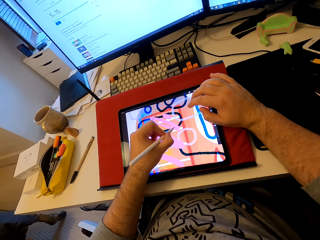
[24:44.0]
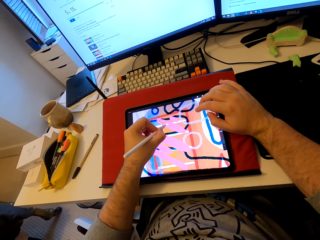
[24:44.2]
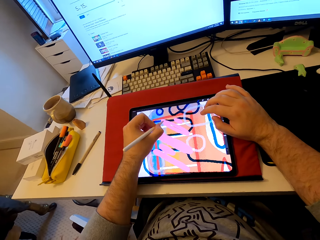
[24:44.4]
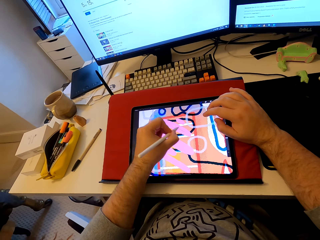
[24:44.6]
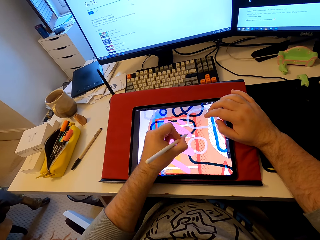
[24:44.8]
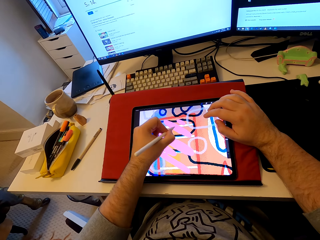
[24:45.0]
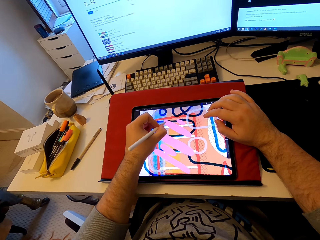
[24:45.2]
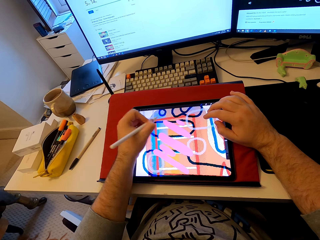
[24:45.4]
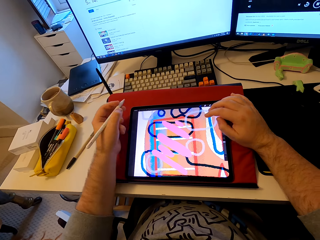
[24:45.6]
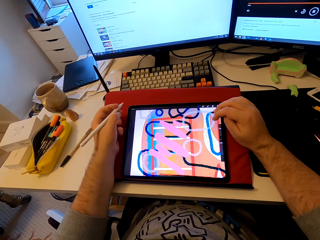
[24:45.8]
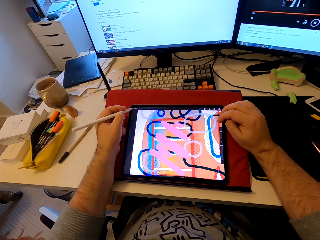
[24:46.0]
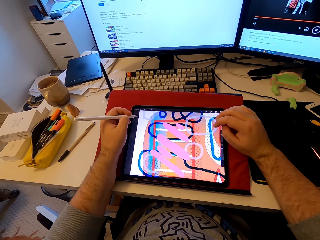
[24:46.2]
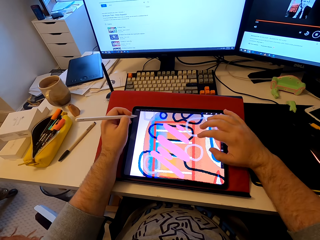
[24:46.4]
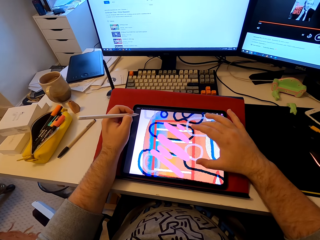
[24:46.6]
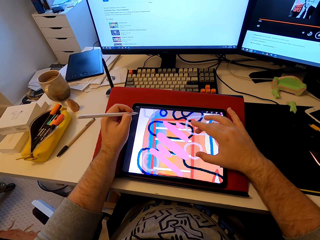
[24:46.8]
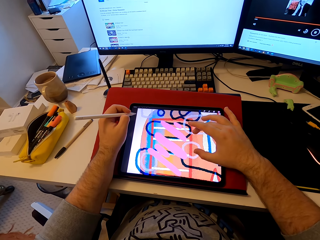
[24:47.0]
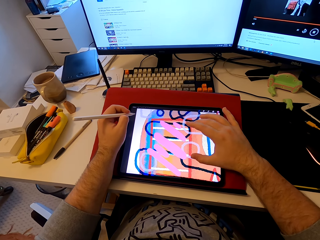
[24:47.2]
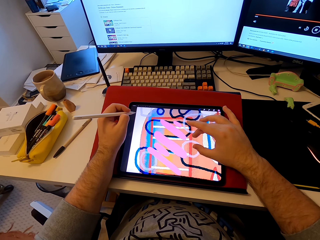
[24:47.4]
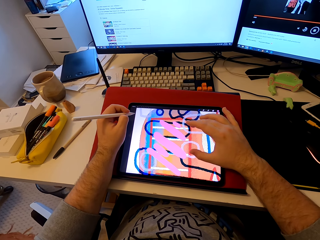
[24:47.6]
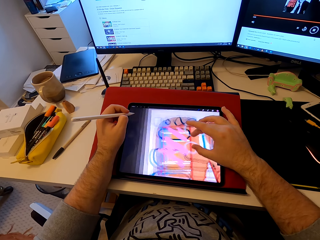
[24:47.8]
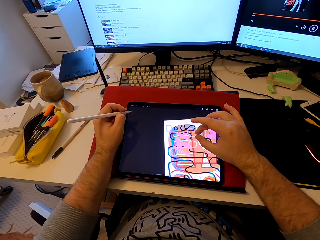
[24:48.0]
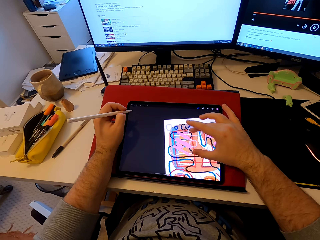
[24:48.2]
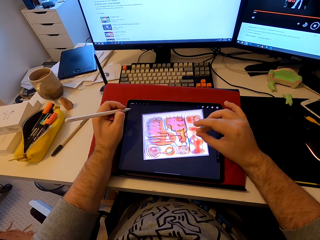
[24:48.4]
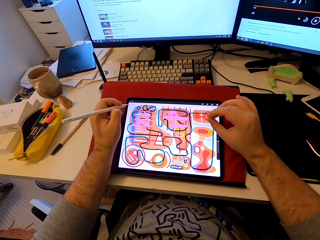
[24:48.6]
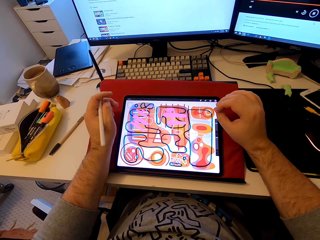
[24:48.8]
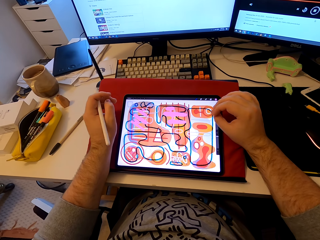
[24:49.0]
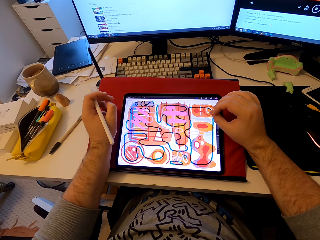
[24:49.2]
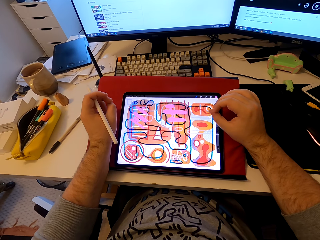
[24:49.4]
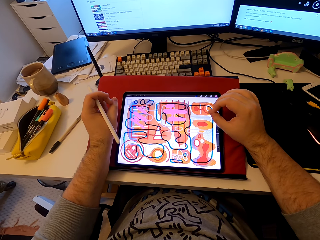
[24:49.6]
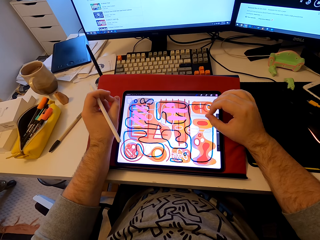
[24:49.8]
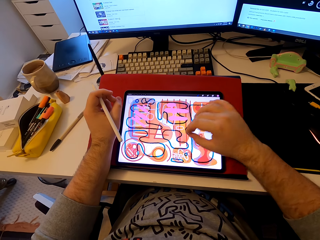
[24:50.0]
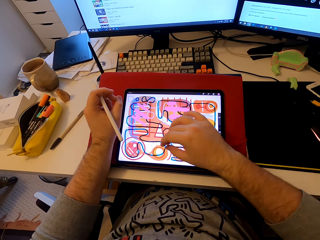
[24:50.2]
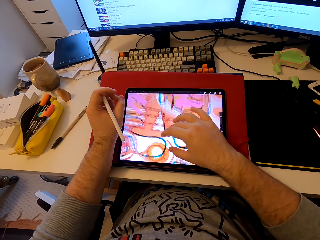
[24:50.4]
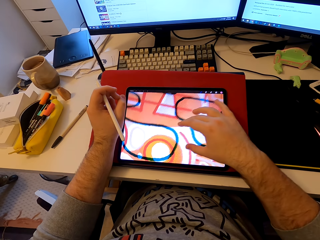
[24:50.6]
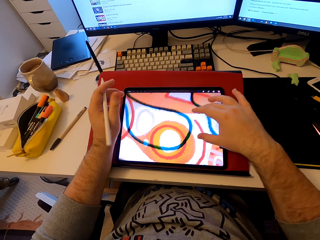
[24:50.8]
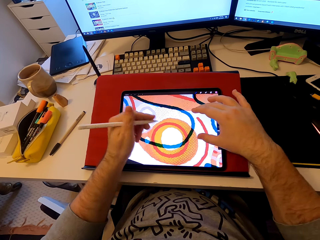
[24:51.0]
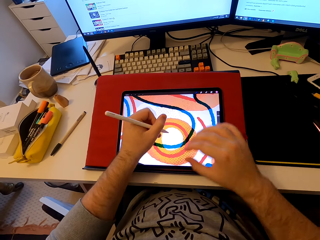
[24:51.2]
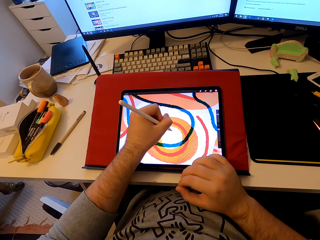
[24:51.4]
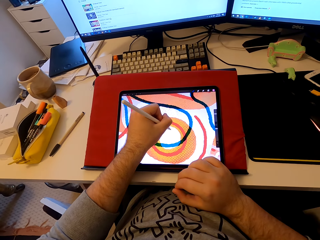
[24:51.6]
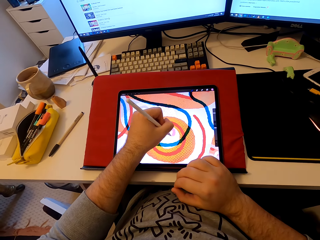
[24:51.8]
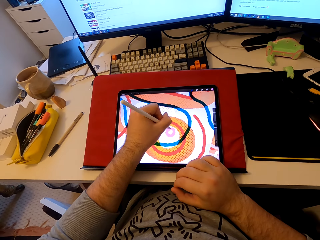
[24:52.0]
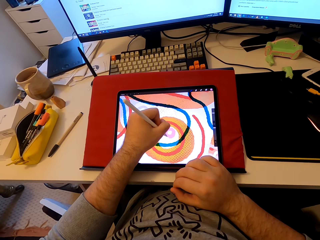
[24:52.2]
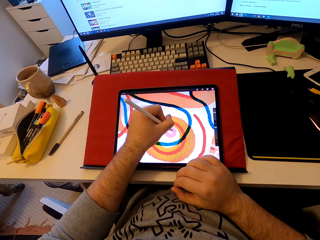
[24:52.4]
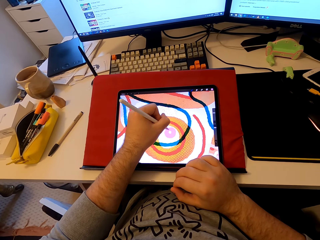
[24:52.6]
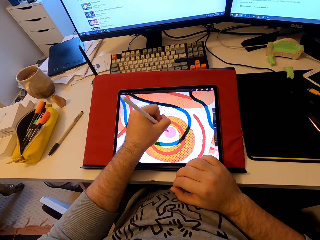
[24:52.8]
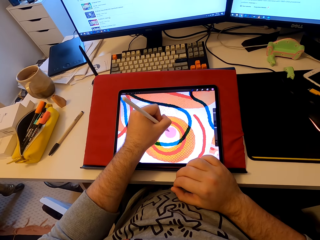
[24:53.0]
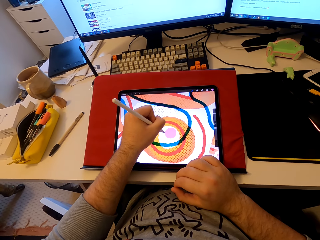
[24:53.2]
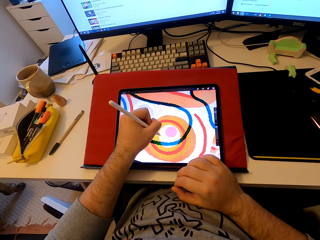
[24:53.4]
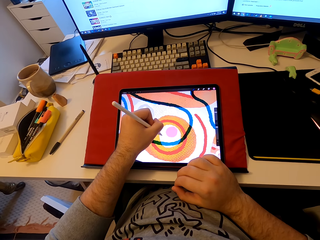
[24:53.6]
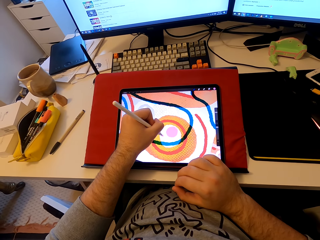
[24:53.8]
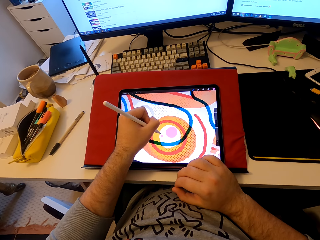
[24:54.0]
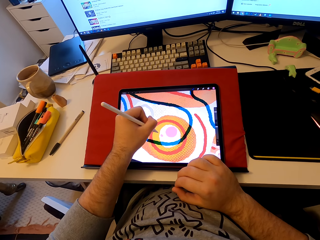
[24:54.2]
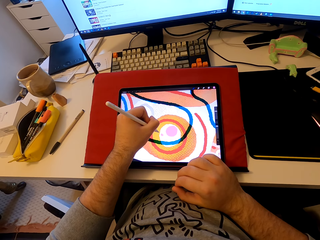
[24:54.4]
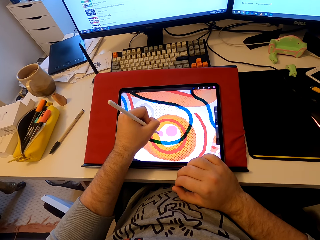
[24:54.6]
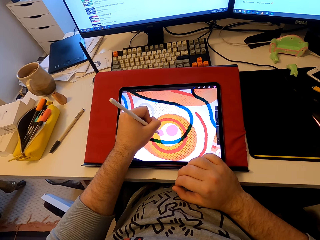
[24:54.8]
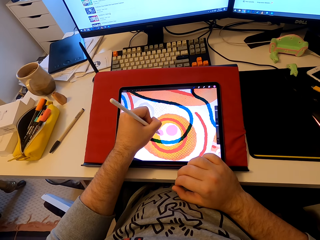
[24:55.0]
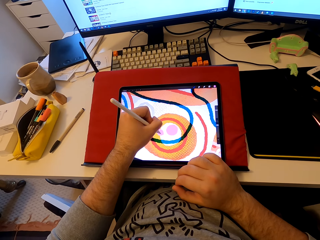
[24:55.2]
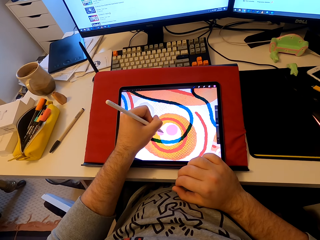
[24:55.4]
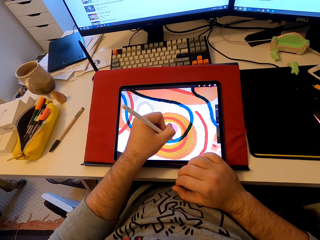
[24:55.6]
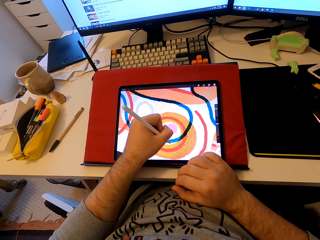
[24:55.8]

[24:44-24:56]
The camera wearer enlarges the picture in the tablet. They operate the tablet. They draw a pattern on the tablet.

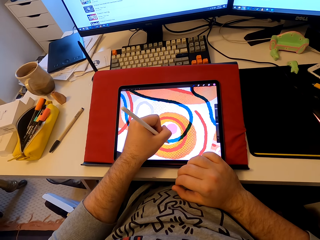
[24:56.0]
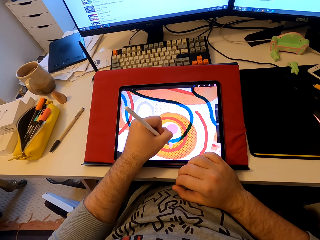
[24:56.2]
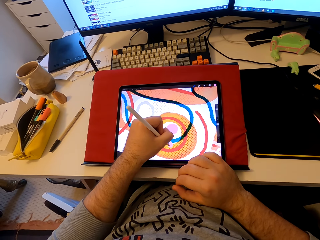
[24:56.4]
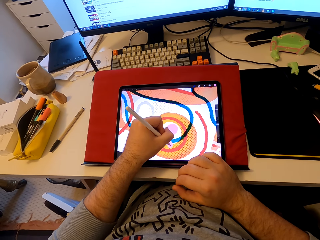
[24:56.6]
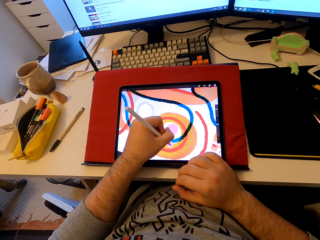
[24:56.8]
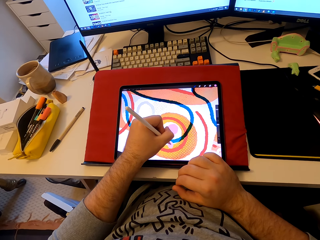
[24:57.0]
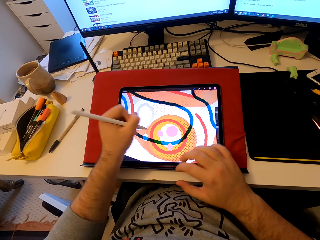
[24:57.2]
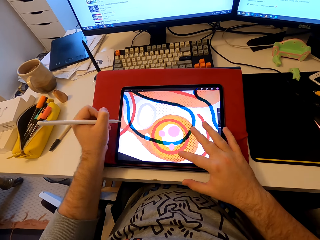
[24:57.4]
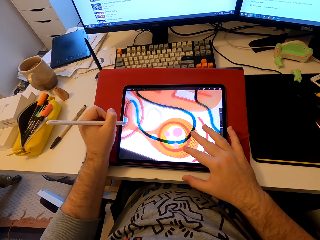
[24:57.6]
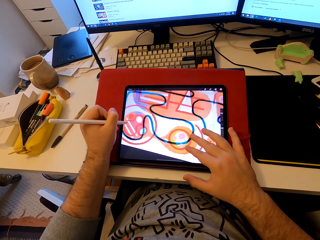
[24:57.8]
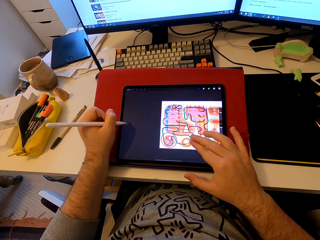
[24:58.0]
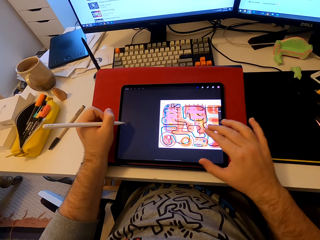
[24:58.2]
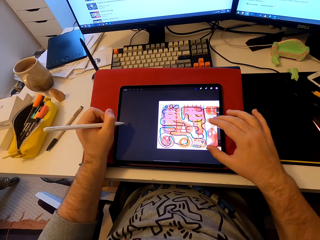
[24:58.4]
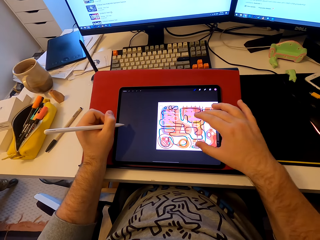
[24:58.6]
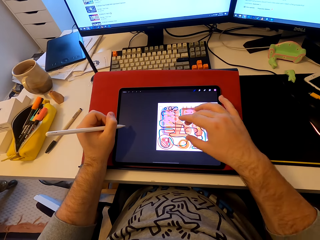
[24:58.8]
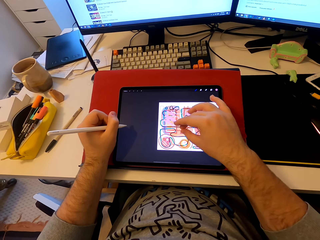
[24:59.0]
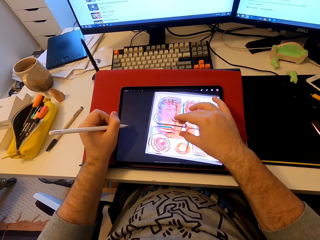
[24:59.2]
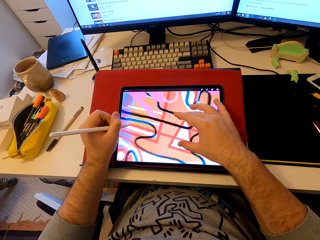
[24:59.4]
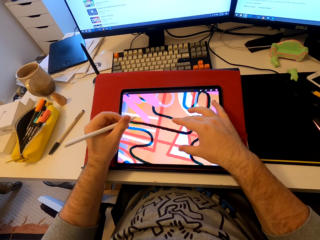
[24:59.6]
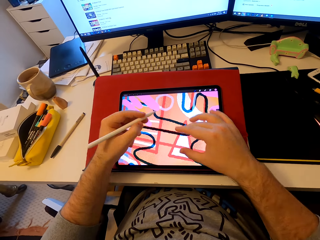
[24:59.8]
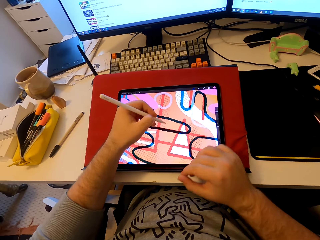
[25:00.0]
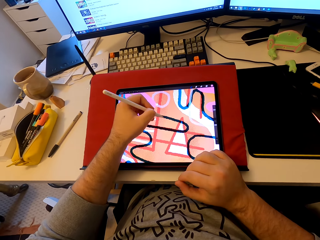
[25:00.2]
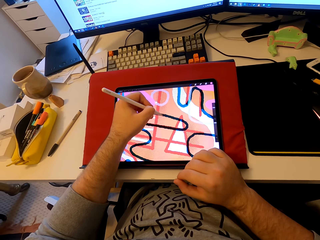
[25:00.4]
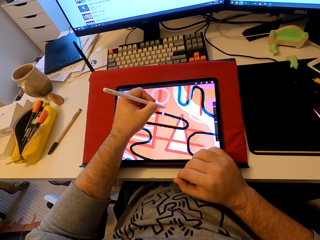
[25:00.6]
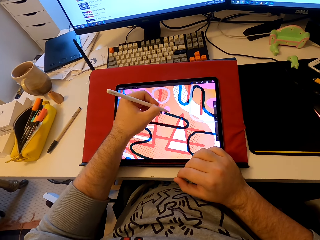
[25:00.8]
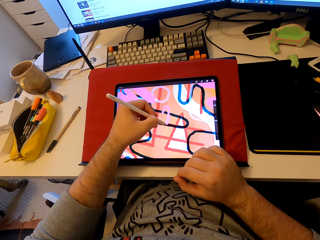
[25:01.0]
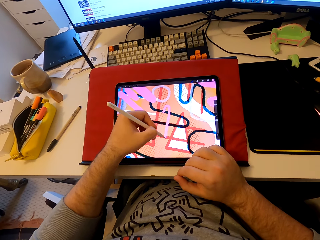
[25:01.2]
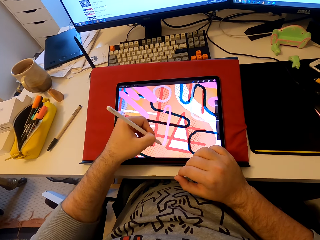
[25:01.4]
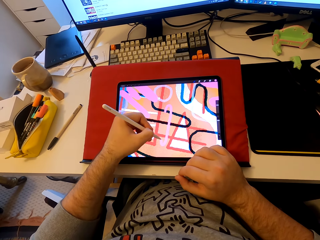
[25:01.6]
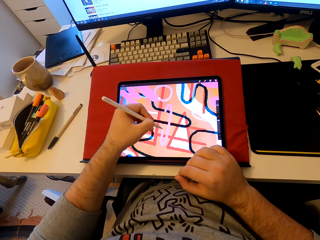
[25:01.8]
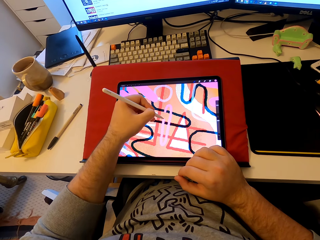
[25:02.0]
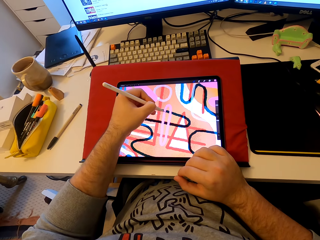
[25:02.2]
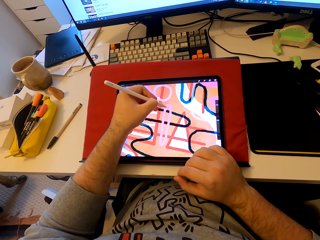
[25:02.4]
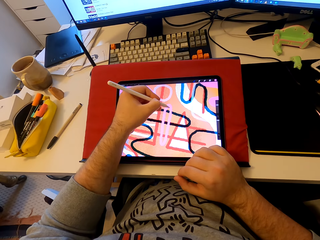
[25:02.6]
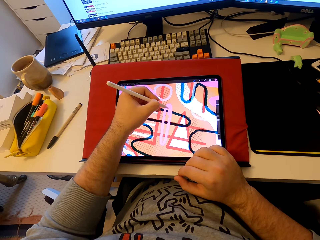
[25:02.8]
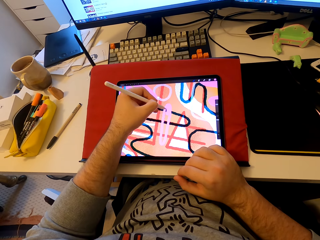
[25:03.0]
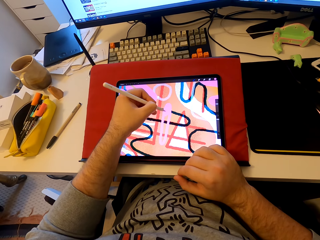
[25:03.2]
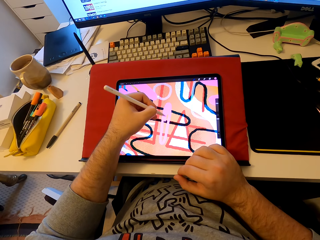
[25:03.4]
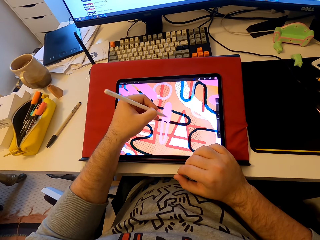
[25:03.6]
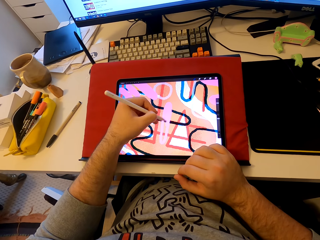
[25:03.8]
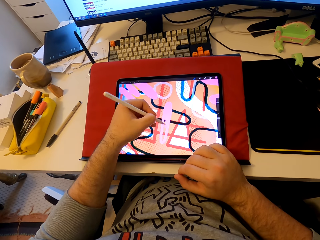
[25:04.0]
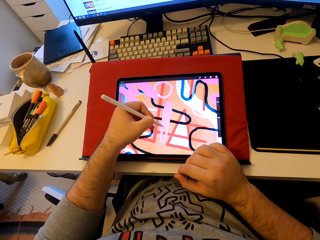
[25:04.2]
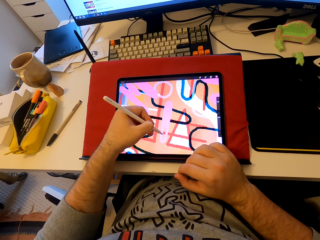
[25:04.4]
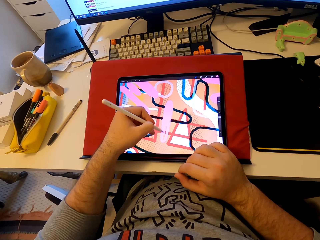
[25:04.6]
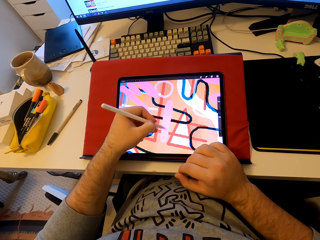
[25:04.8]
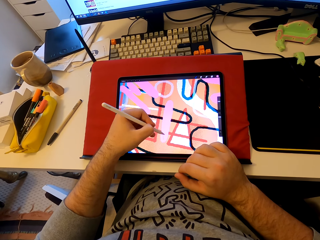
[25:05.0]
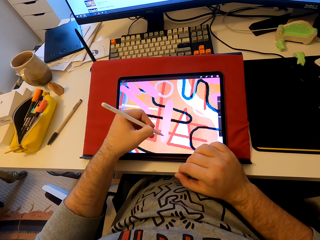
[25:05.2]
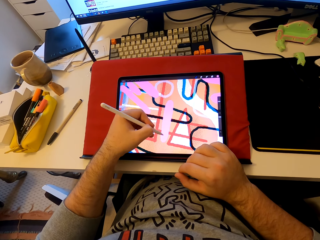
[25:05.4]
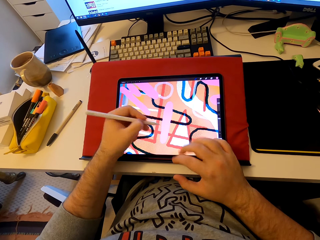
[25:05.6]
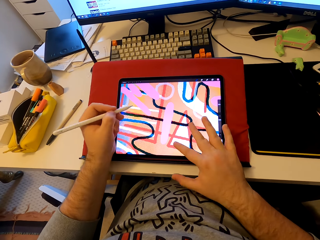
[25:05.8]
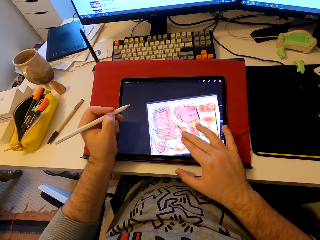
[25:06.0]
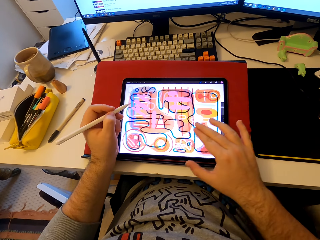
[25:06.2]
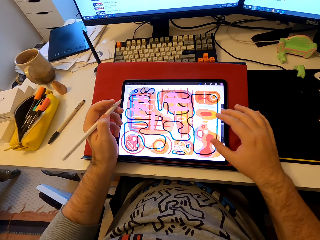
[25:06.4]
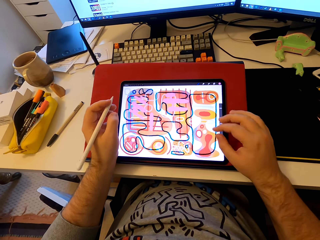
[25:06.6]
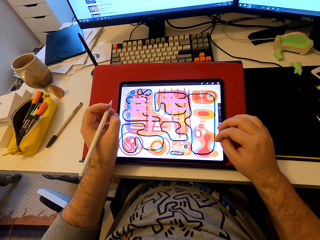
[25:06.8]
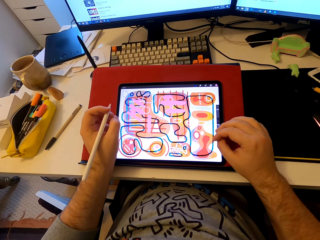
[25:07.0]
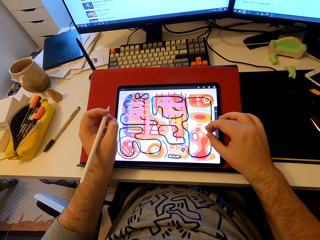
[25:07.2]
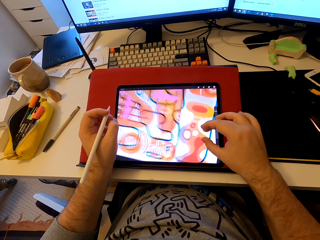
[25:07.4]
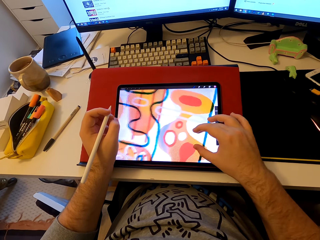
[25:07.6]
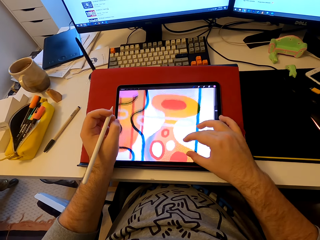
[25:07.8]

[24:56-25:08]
The camera wearer operates the tablet. They enlarge the picture in the tablet. They draw a pattern on the tablet. They operate the tablet. They enlarge the picture in the tablet.
